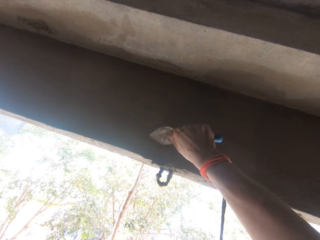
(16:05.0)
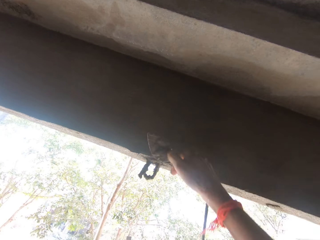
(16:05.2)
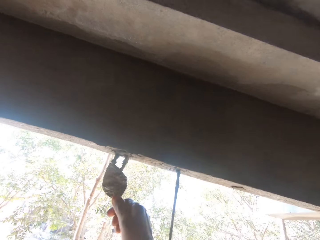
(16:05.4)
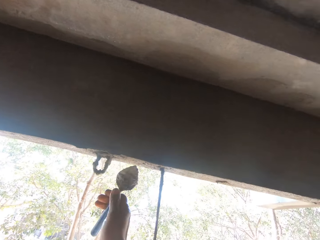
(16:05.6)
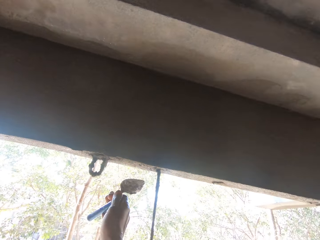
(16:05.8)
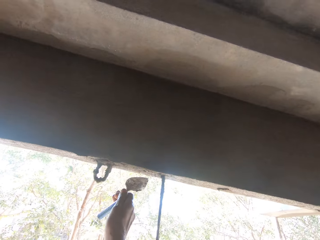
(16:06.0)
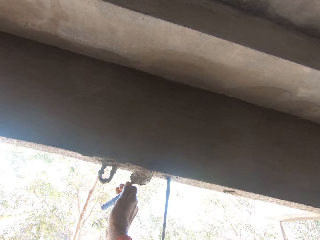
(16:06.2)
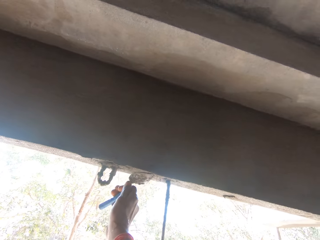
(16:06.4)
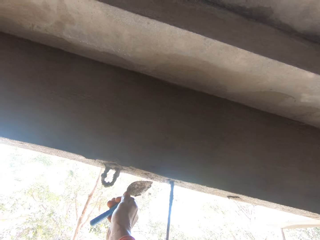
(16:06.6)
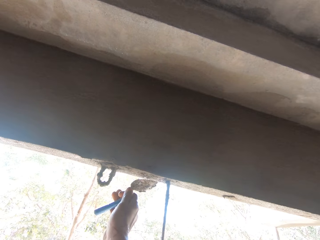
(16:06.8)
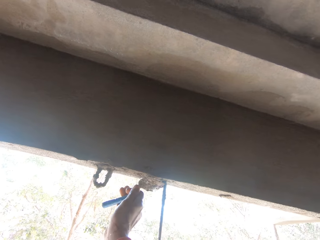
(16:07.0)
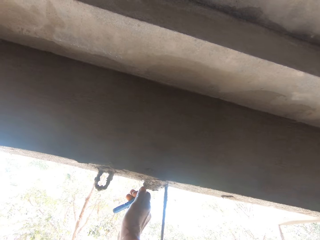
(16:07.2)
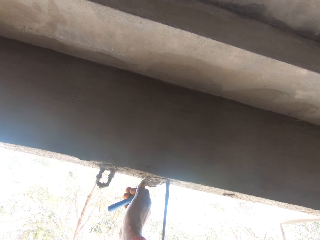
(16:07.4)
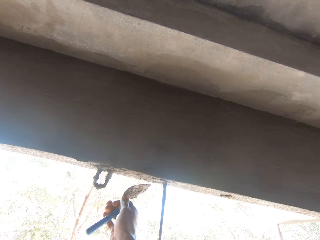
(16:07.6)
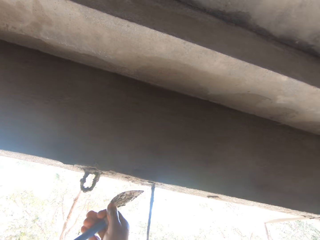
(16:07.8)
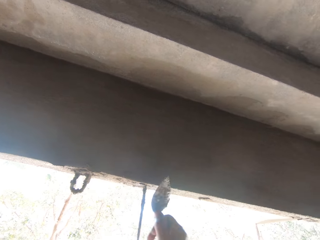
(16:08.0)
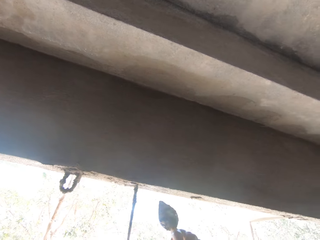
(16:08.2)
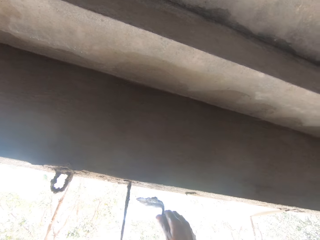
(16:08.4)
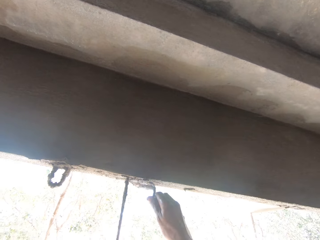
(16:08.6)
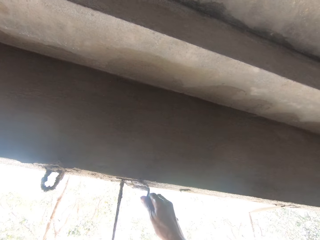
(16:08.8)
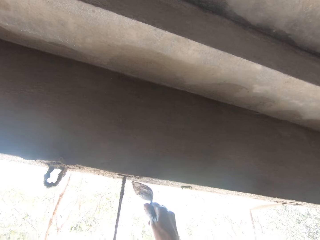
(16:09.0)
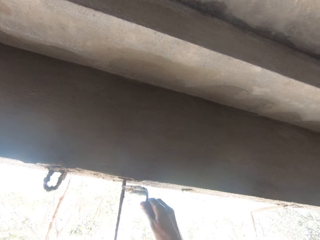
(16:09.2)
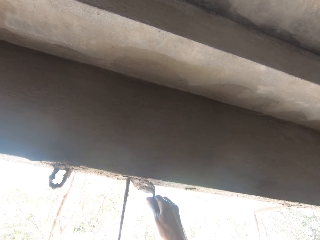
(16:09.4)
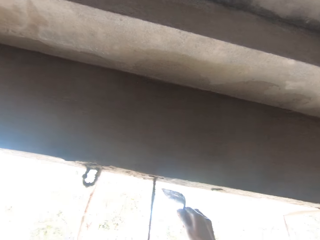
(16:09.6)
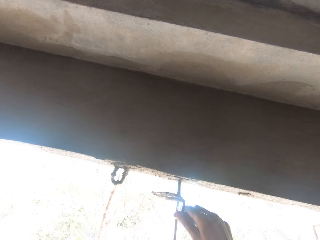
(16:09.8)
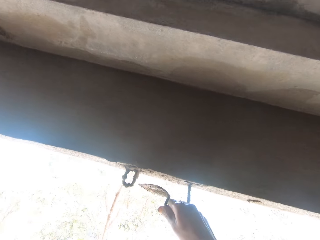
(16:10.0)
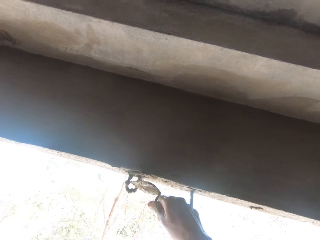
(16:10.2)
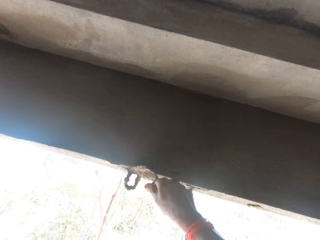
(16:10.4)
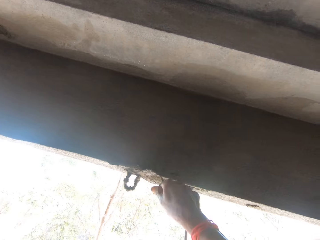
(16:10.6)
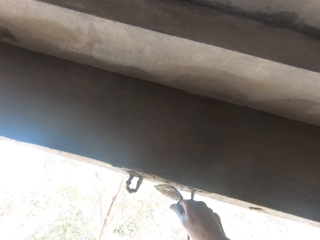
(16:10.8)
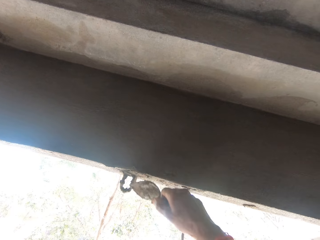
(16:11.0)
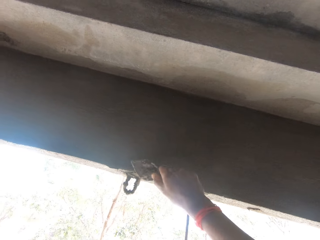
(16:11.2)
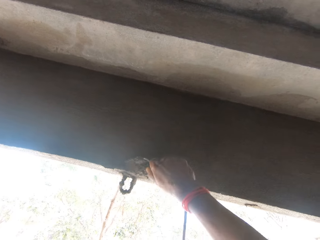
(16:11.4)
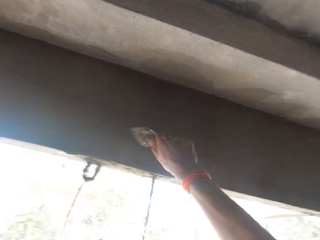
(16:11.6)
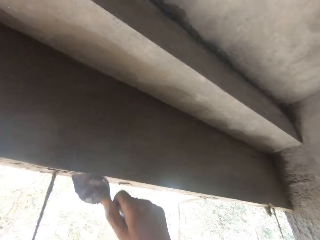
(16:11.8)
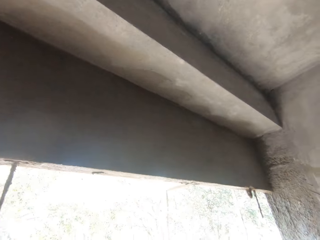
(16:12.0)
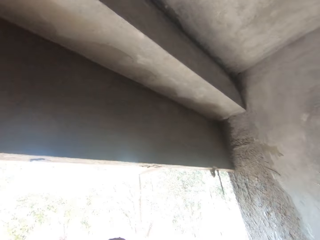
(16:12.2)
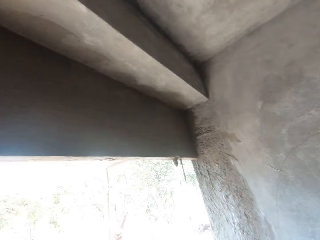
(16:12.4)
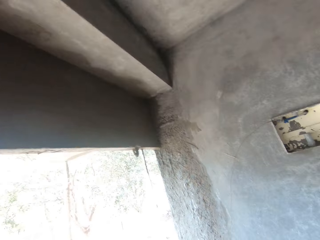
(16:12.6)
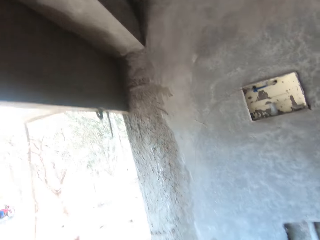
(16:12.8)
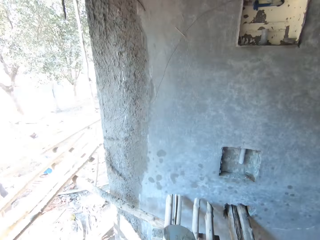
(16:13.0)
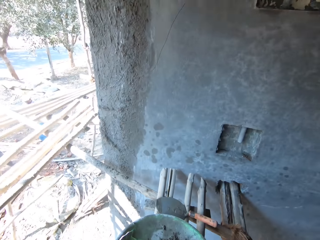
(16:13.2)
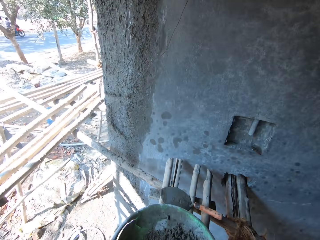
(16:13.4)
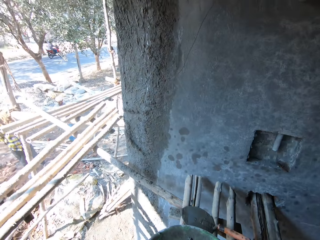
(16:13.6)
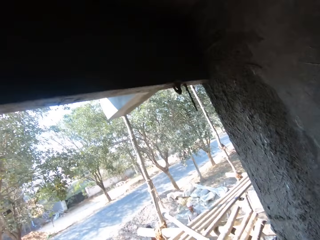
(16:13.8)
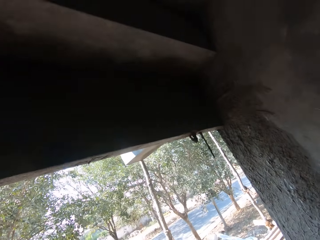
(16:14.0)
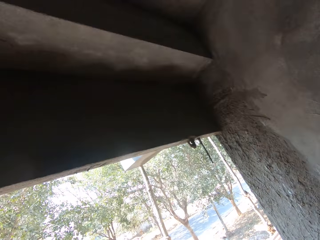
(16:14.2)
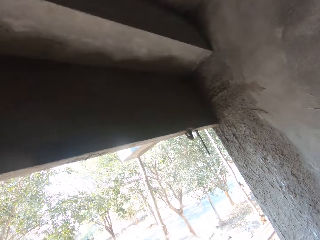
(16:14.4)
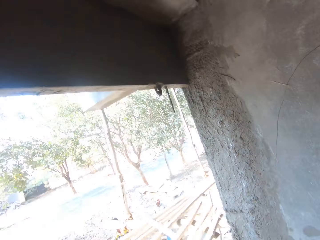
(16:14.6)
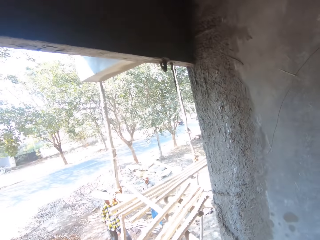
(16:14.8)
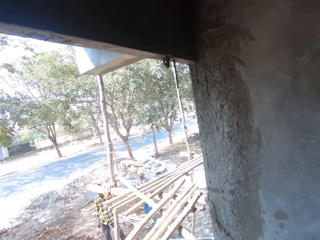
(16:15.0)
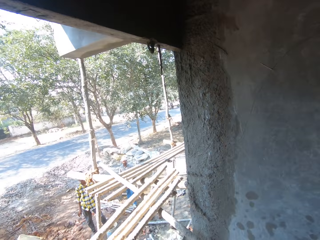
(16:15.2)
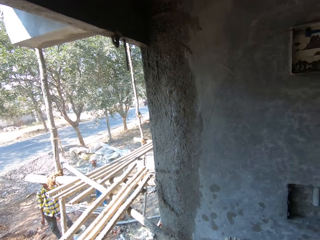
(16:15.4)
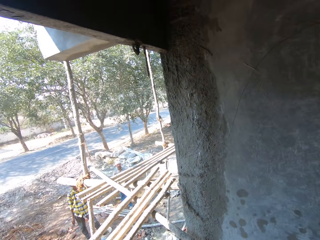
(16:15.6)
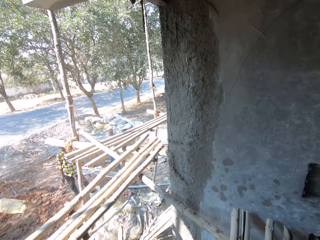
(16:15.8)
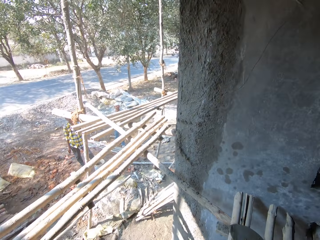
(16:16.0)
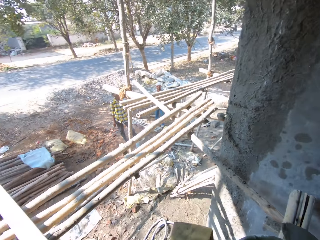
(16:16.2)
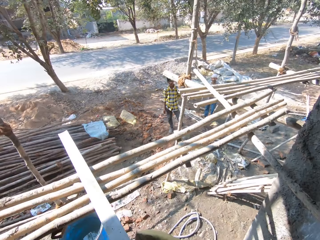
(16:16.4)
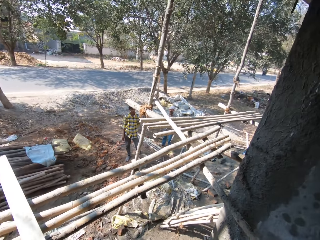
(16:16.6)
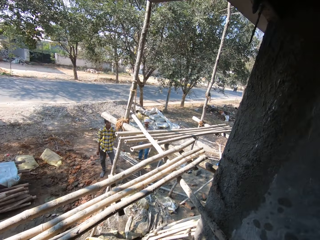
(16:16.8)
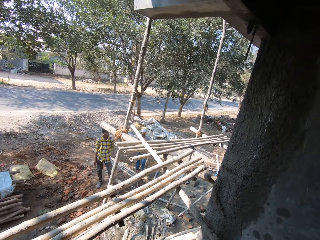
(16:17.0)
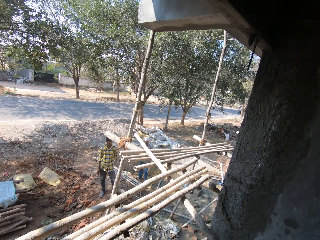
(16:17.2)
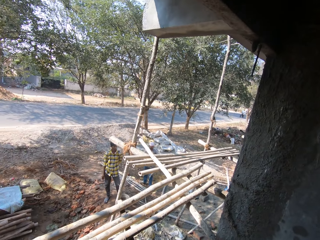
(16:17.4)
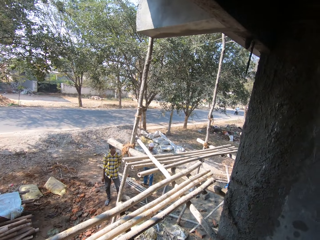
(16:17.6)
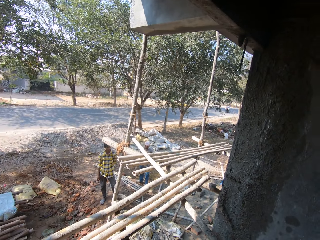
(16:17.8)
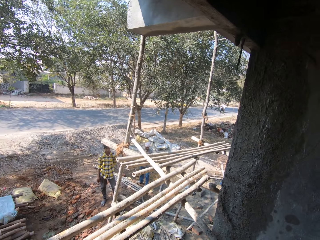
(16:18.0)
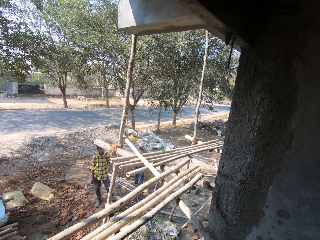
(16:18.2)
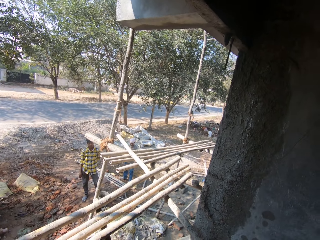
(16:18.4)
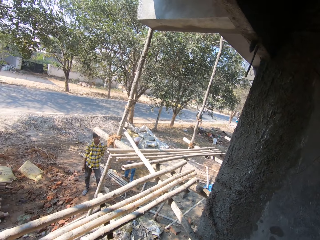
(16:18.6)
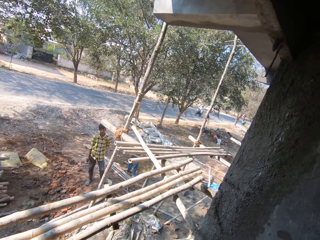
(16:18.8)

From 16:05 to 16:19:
The camera wearer withdraws her right hand. She looks around.

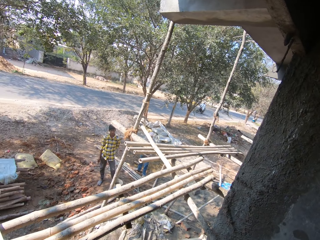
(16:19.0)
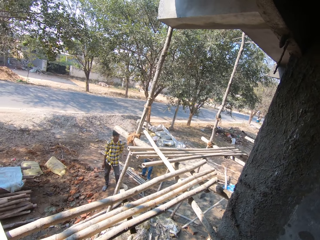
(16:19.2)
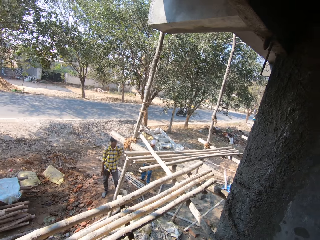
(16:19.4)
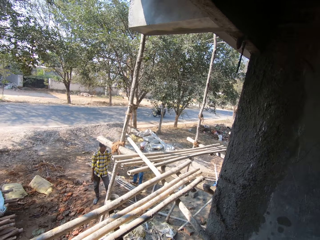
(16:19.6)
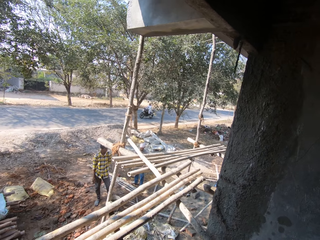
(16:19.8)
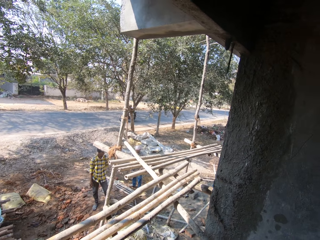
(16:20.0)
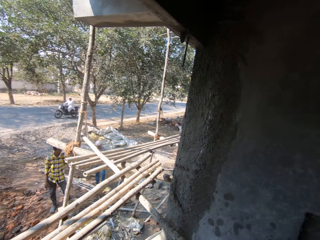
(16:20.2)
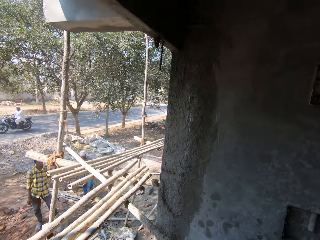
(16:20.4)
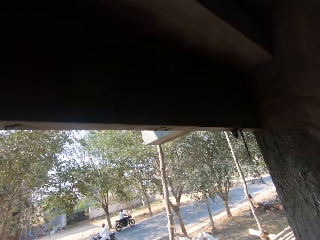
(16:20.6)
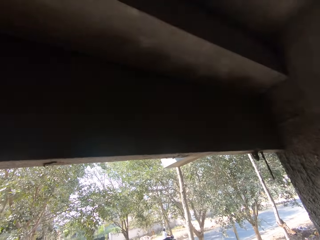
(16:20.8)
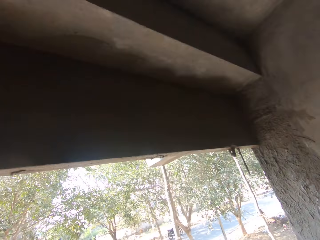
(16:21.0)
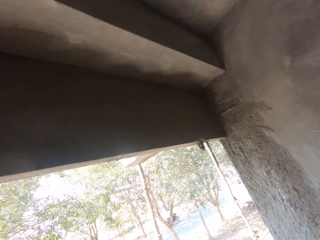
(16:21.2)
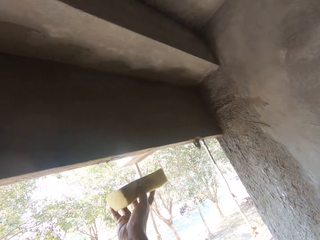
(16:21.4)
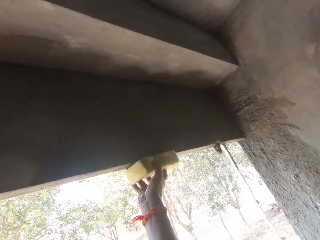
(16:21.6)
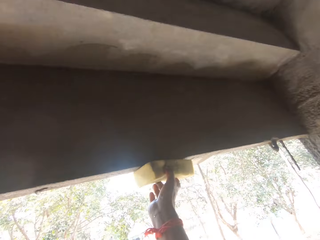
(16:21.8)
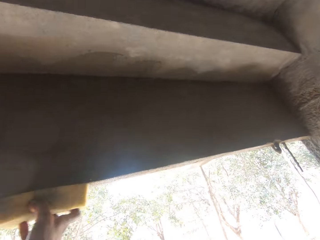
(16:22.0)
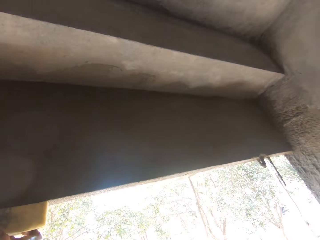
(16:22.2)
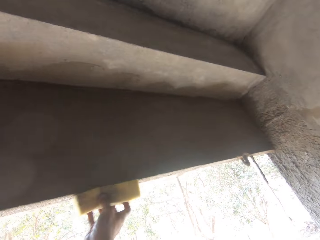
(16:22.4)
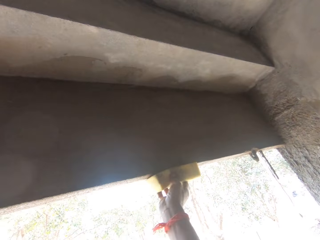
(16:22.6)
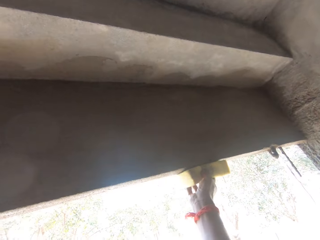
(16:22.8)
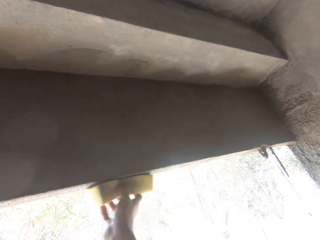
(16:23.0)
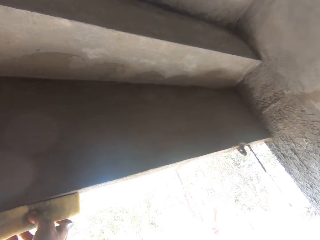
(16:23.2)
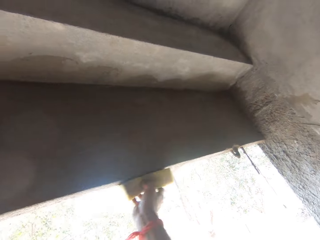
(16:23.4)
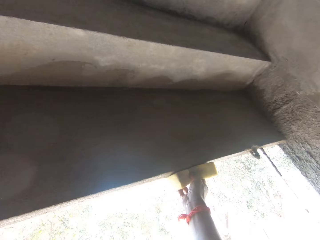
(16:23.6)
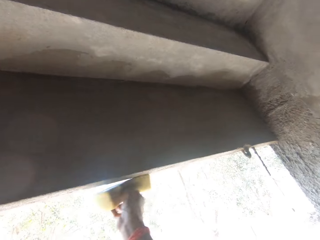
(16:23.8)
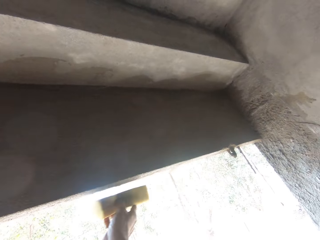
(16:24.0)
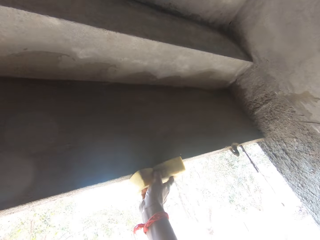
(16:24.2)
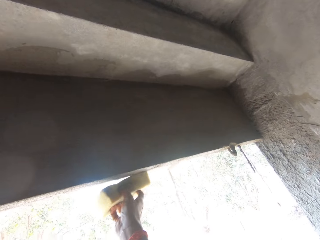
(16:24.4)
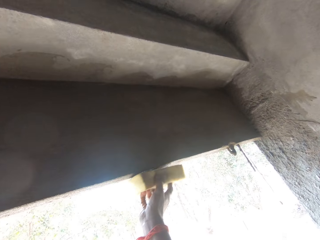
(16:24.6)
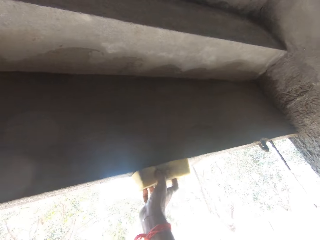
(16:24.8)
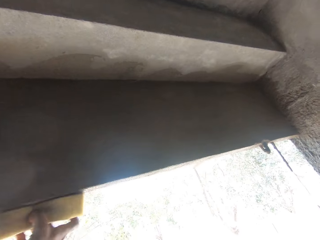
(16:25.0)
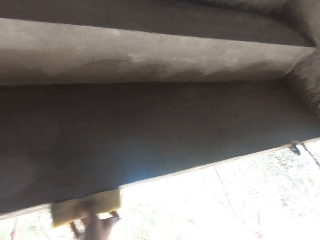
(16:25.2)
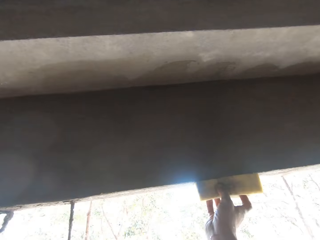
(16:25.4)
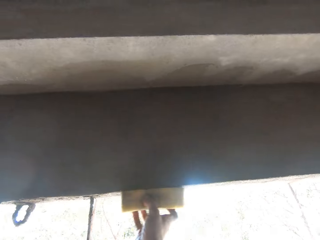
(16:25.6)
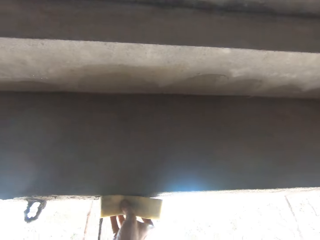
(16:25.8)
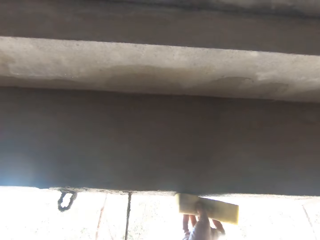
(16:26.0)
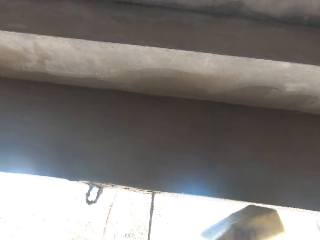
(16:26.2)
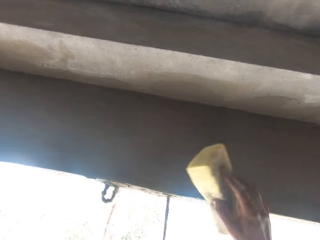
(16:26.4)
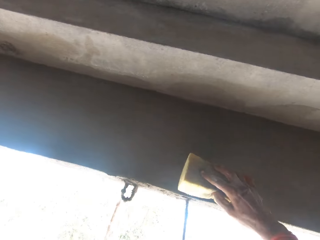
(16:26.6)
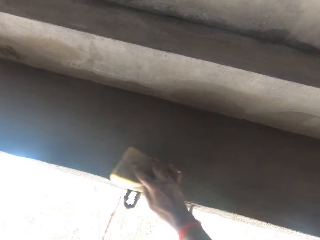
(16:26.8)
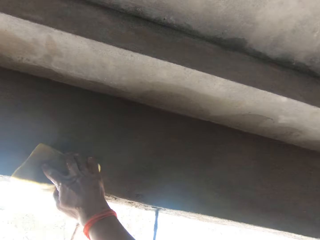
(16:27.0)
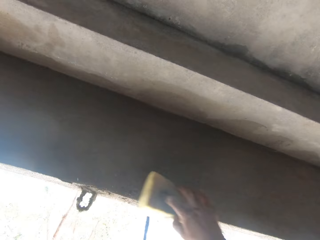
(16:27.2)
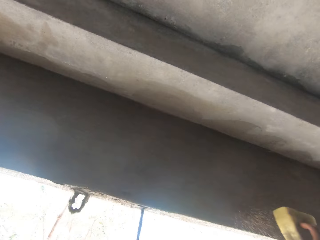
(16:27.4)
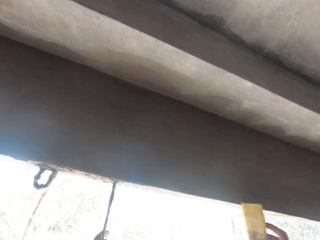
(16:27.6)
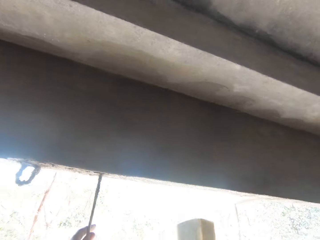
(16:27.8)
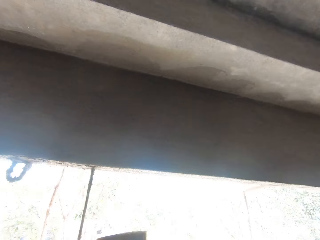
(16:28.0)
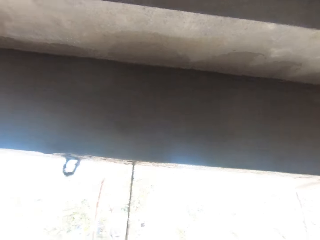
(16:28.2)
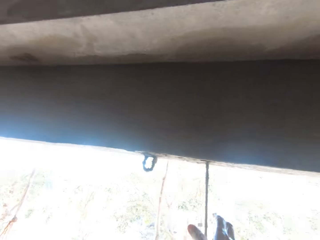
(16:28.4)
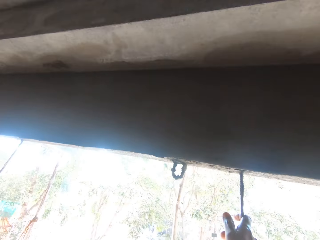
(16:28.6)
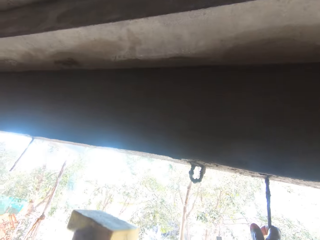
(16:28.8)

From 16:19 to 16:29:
The camera wearer rubs the wall with the foam in his right hand. He holds the foam with his left hand. He withdraws his right hand. He holds the iron on the wall with his right hand.
